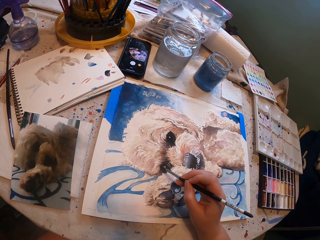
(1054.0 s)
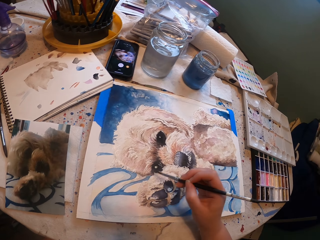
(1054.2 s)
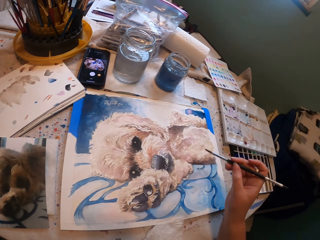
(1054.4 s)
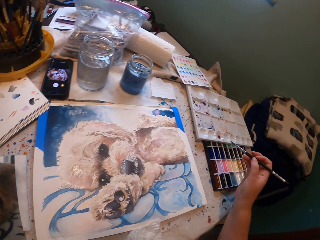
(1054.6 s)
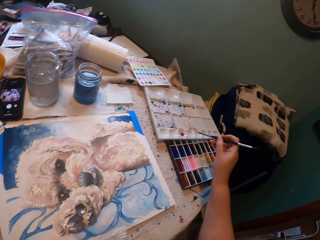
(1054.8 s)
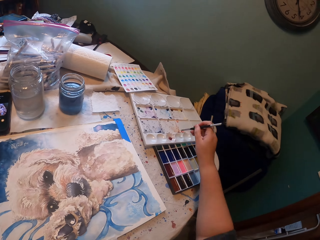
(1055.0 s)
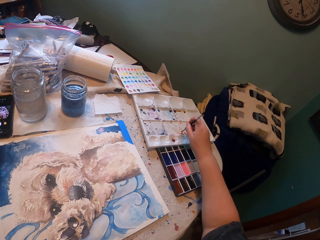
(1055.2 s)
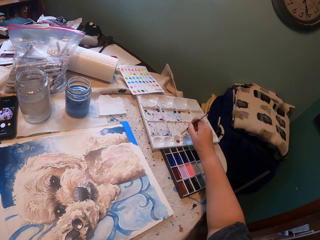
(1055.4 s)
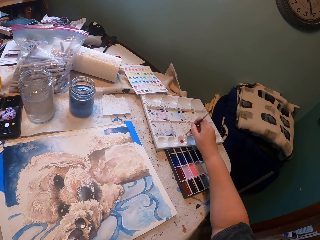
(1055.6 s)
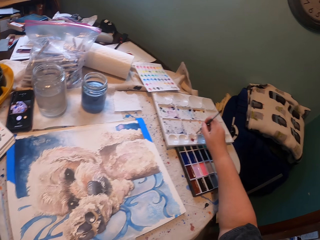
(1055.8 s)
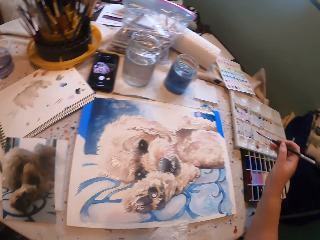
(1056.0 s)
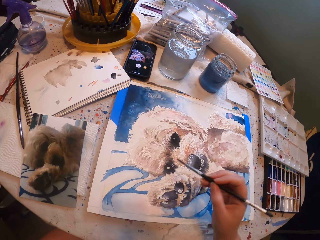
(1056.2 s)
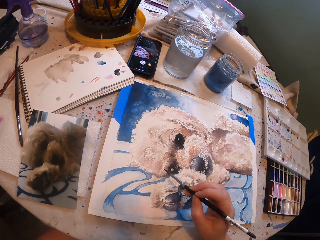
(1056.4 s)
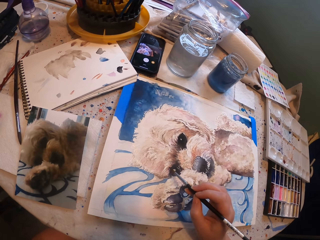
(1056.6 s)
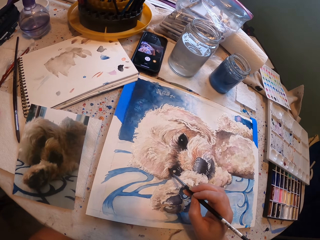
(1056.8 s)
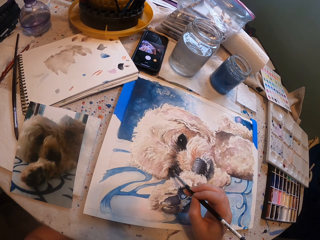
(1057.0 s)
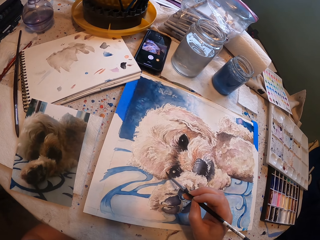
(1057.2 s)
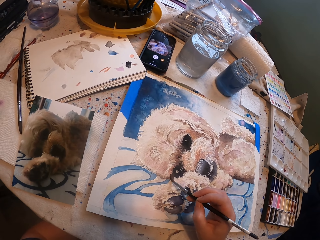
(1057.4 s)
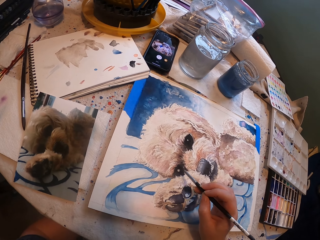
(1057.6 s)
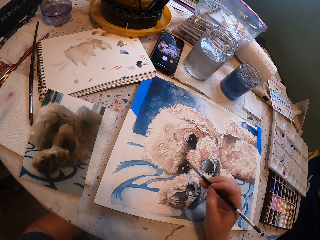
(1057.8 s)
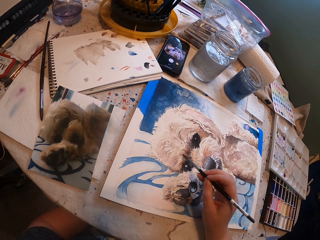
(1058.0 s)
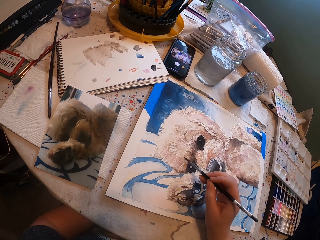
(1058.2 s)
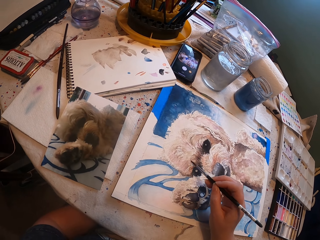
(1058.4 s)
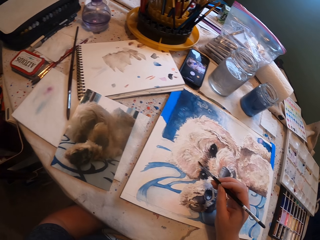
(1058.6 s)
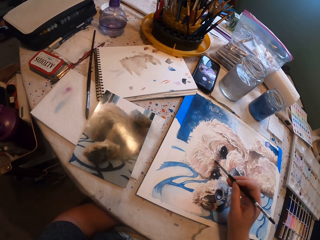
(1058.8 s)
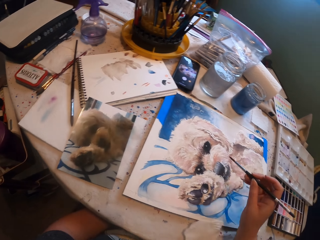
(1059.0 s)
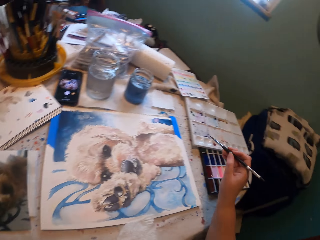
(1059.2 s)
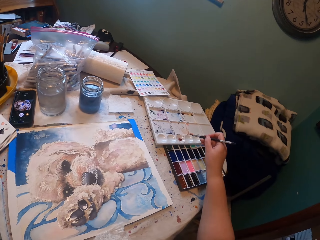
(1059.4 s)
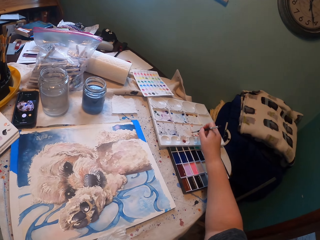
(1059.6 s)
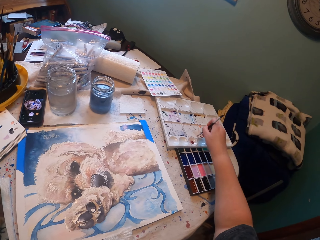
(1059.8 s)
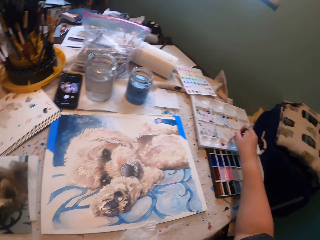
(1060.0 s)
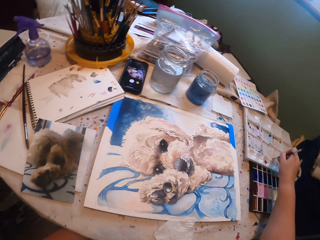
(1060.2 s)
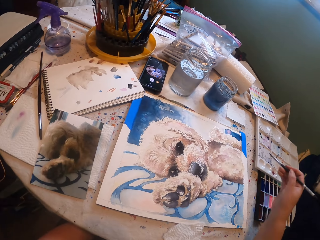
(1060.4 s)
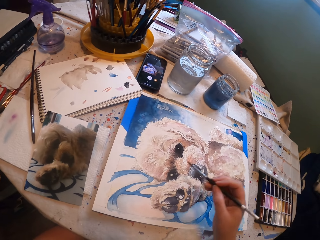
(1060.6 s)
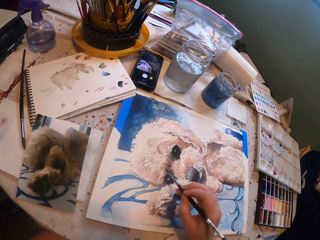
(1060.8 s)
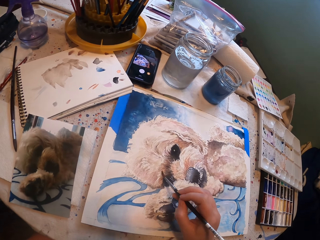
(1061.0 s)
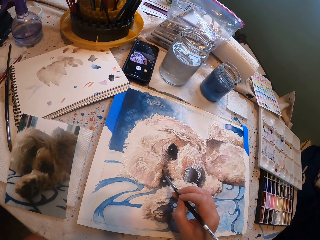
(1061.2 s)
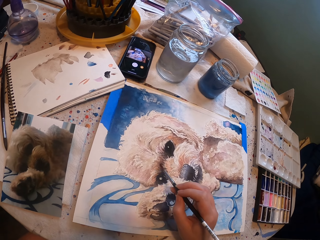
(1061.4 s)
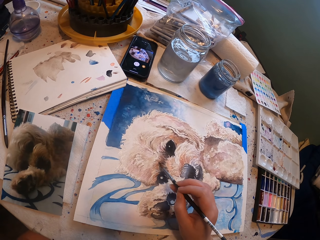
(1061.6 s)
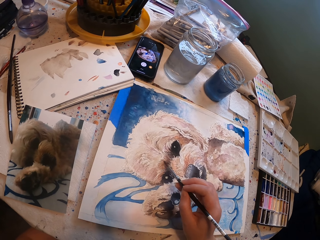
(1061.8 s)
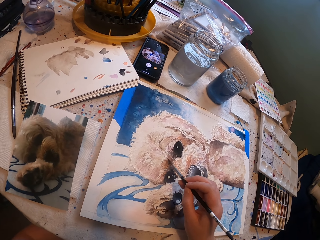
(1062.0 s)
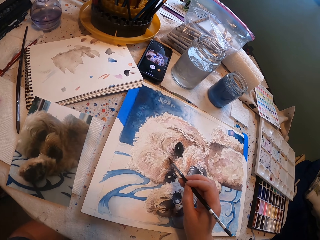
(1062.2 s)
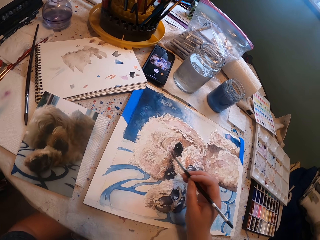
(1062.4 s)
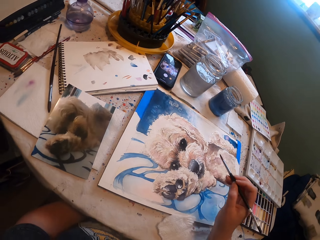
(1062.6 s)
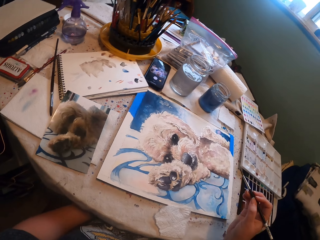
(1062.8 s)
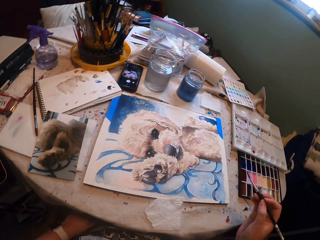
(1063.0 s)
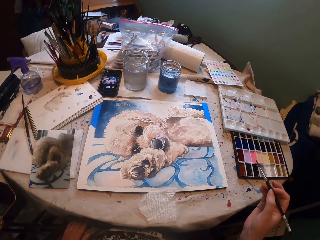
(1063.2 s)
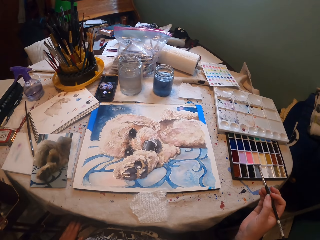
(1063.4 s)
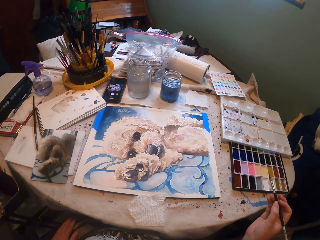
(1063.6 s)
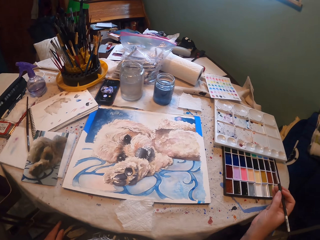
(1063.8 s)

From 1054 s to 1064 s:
The camera wearer paints a painting with a paintbrush. They pick the paints with a paint brush in the palette. They paint the picture on the painting board with the paint brush. They pick the paints with the paint brush in the palette. They paint the picture on the painting board with the paint brush.

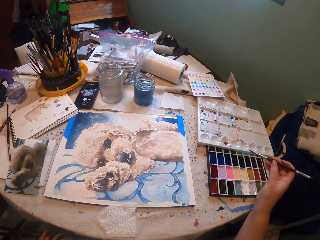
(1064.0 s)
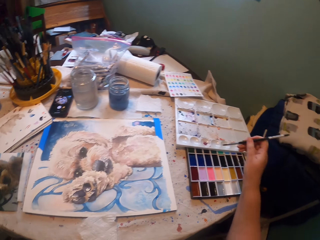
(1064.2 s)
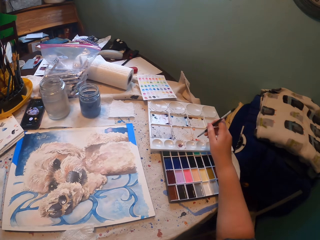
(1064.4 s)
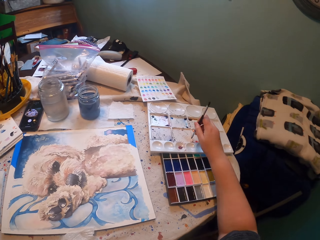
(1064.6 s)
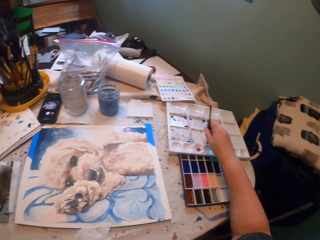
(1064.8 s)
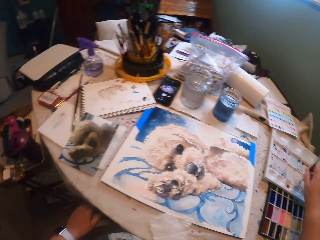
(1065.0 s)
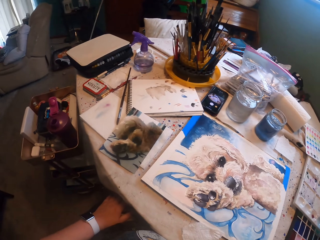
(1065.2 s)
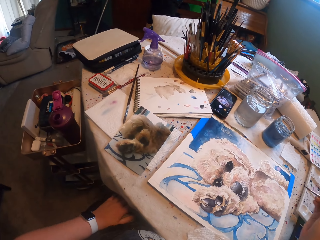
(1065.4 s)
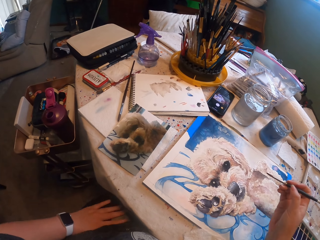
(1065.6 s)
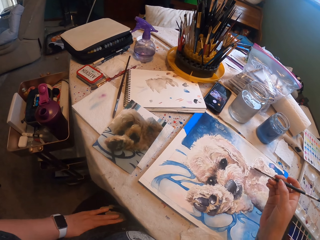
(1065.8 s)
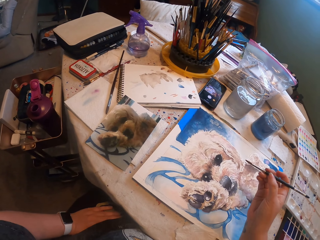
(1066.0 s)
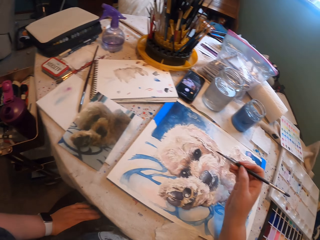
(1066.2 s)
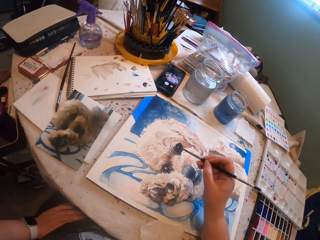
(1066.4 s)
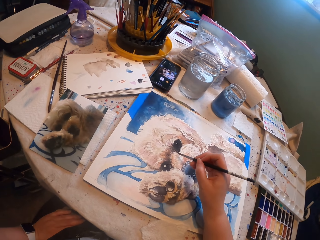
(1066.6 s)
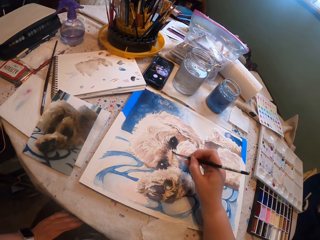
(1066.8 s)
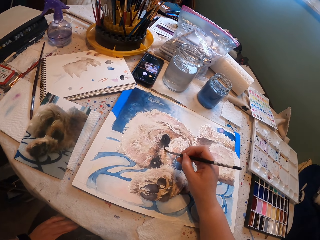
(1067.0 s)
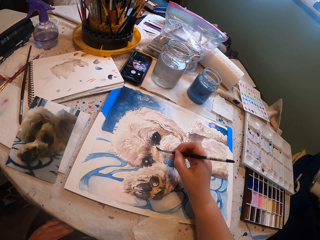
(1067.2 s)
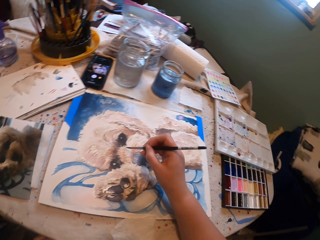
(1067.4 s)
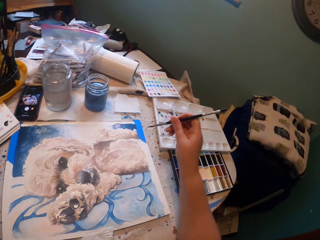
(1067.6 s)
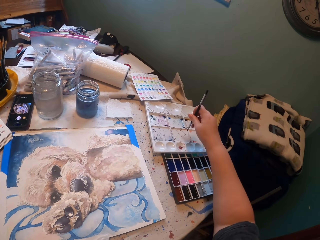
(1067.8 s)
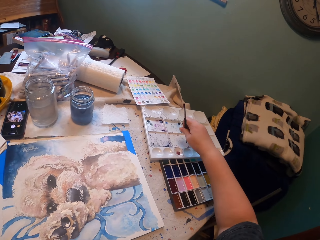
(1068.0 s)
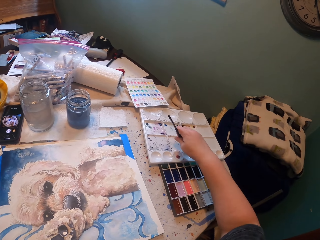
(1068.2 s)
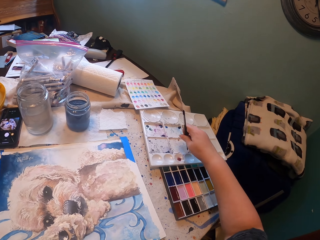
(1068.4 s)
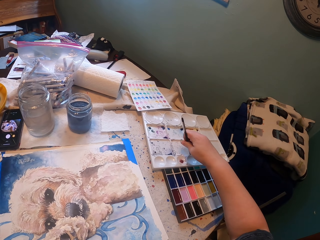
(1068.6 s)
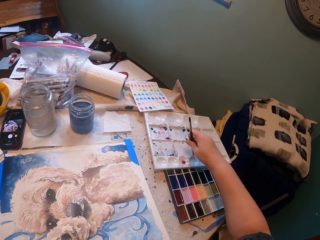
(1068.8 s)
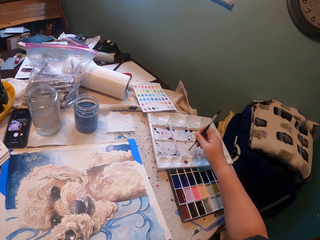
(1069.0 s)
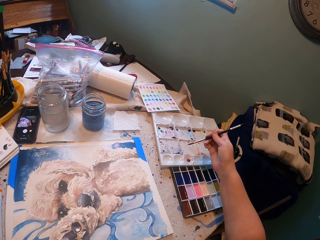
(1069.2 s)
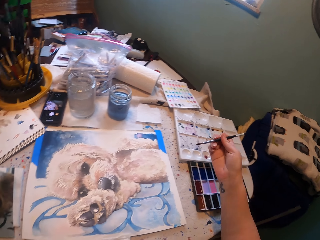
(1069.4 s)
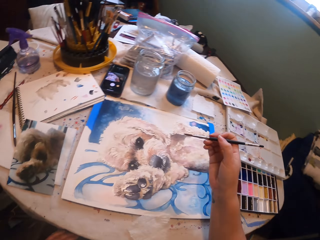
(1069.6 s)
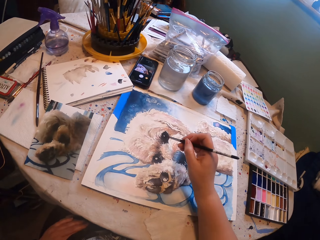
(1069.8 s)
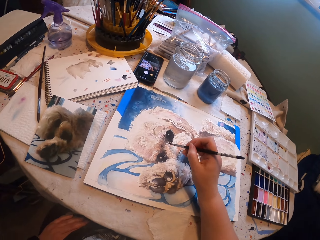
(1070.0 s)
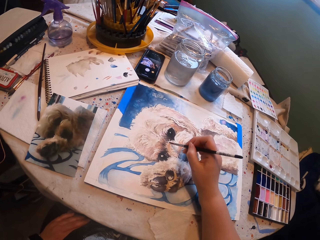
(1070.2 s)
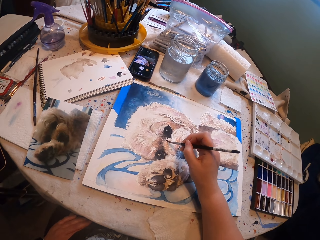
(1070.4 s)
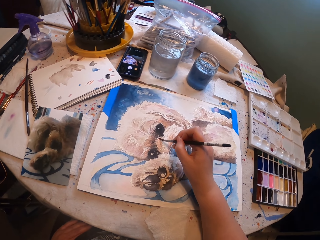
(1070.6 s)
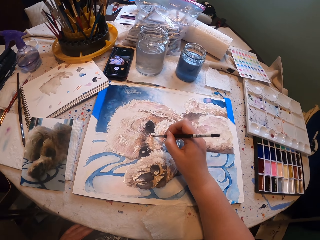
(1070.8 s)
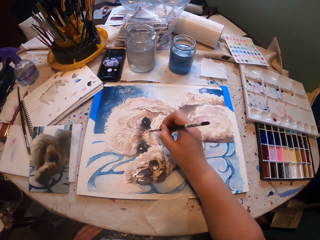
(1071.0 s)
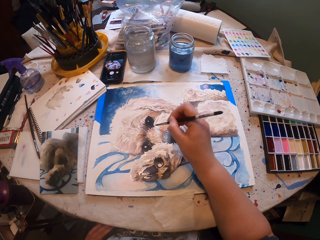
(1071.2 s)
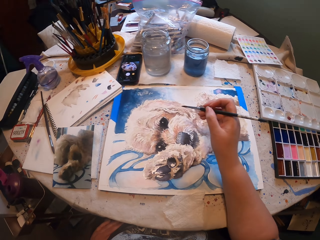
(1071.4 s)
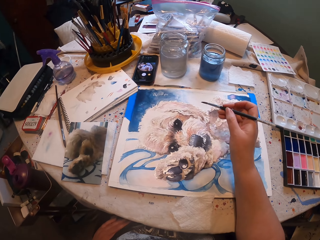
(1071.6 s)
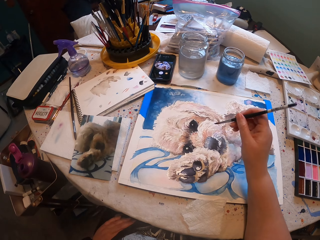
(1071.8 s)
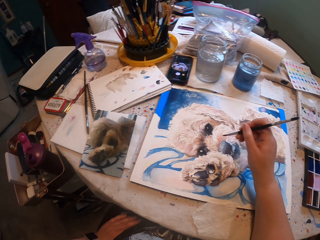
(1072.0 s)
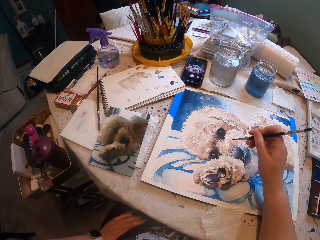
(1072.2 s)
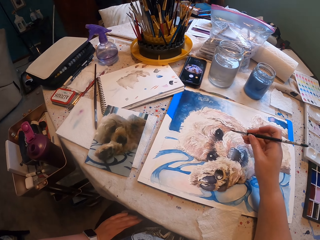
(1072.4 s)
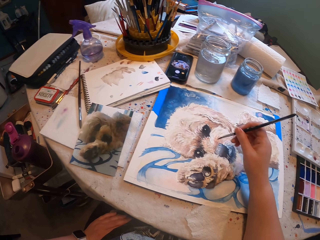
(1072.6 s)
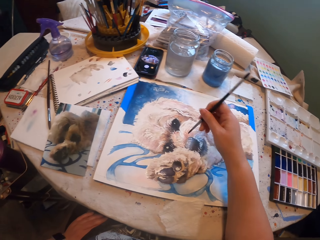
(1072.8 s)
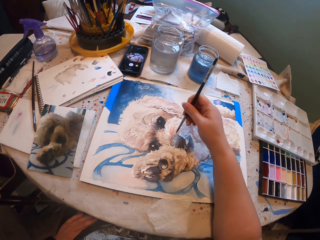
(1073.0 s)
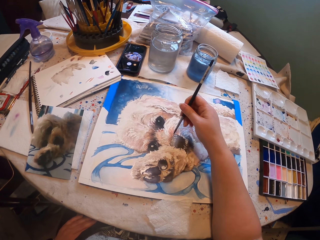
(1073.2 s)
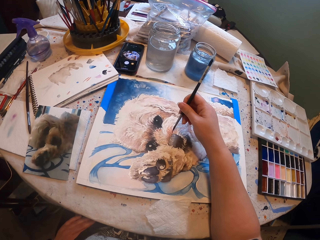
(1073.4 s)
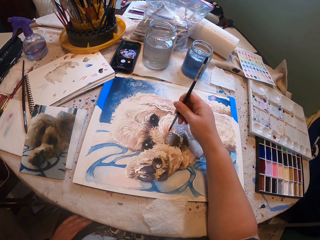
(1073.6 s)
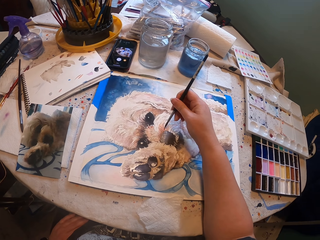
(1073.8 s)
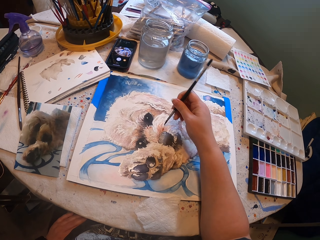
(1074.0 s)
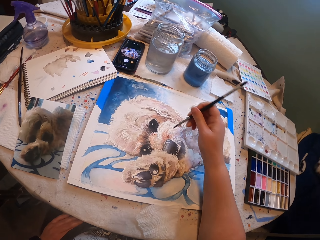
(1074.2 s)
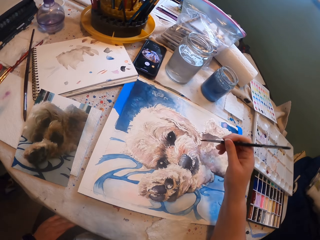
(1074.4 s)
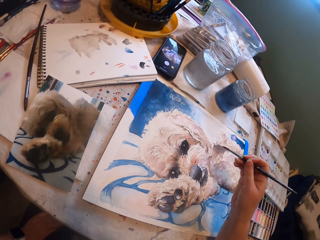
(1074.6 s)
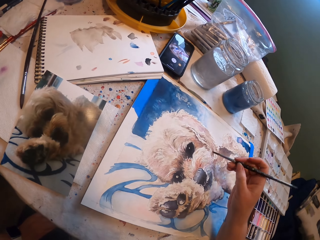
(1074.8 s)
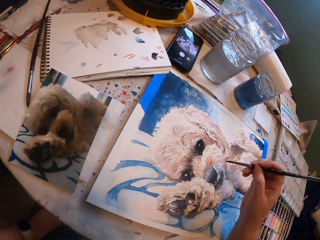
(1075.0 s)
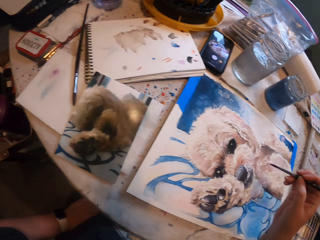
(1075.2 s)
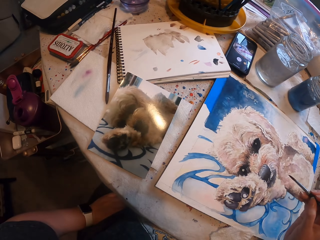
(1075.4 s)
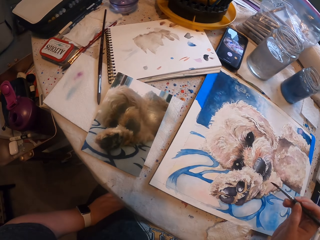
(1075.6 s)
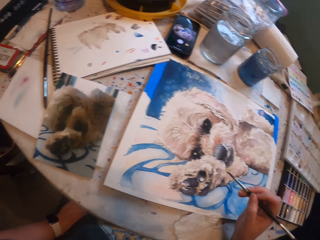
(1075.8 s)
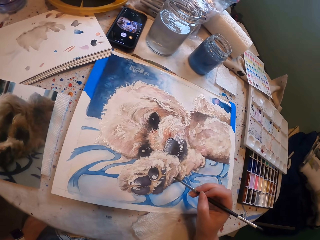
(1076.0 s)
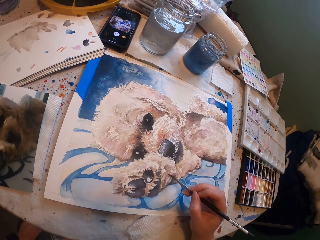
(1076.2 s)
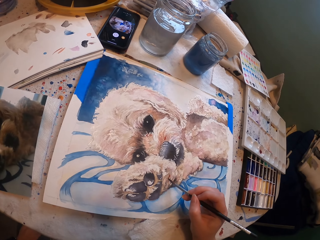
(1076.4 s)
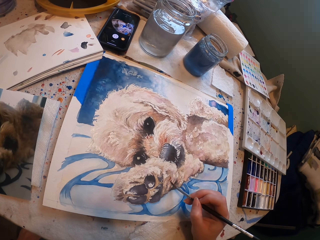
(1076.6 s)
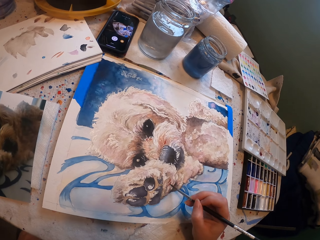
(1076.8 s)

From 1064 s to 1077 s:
The camera wearer stares at the picture on the drawing board. They pick the paints with a paint brush in the palette. They paint the picture on the painting board with the paint brush. They pick the paints with the paint brush in the palette. They paint the picture on the painting board with the paint brush. They paint a painting with a paintbrush.
